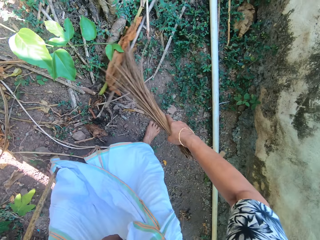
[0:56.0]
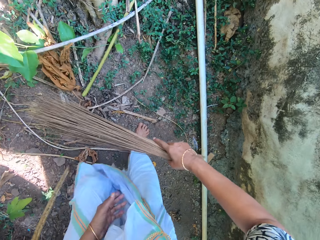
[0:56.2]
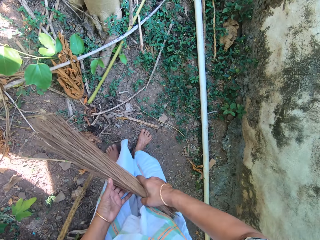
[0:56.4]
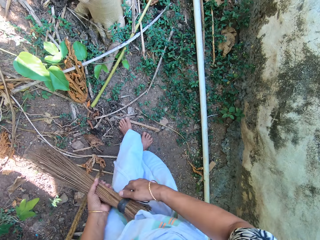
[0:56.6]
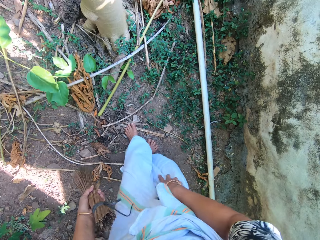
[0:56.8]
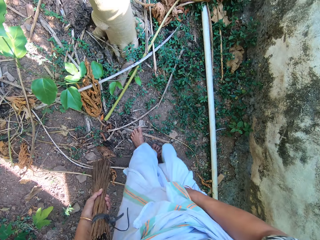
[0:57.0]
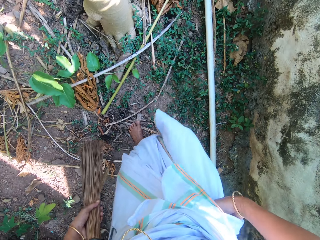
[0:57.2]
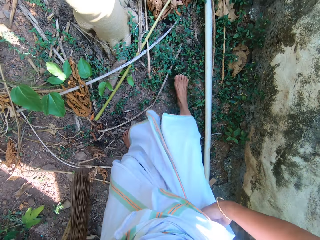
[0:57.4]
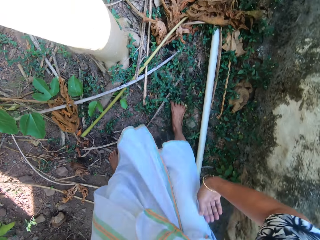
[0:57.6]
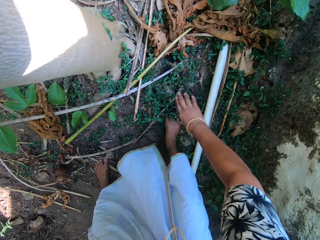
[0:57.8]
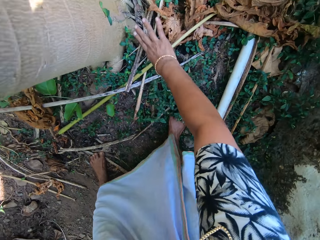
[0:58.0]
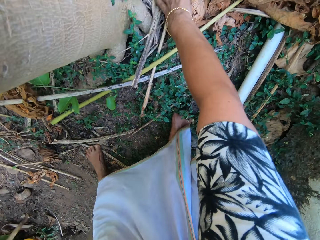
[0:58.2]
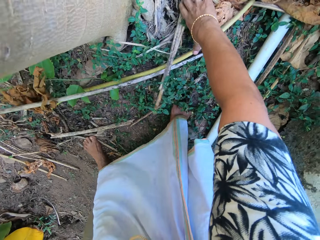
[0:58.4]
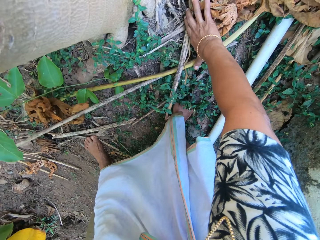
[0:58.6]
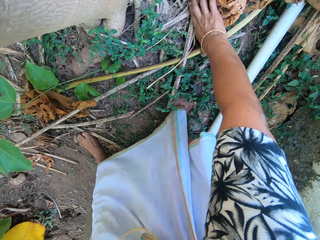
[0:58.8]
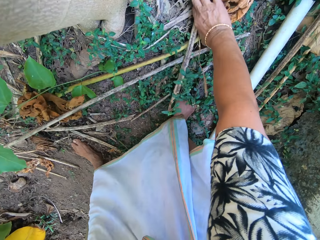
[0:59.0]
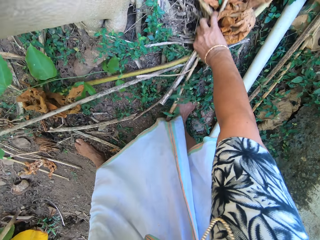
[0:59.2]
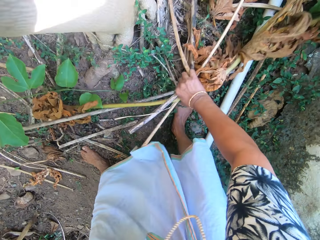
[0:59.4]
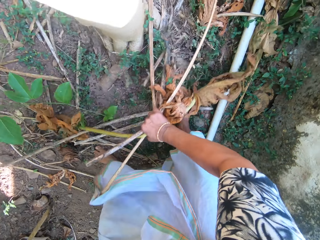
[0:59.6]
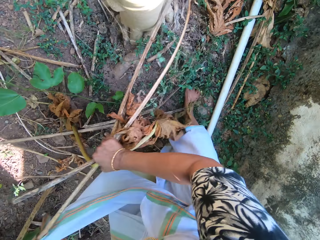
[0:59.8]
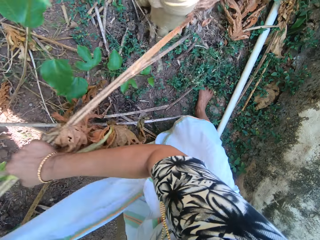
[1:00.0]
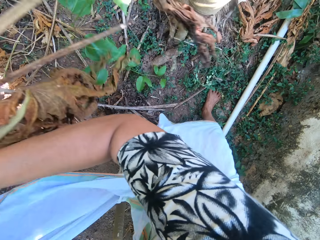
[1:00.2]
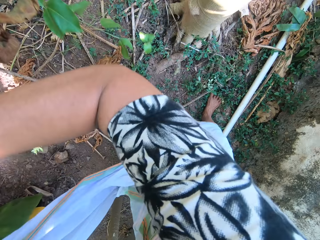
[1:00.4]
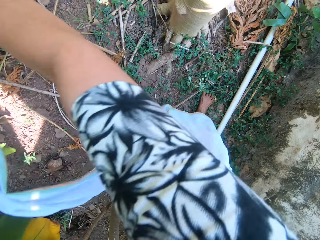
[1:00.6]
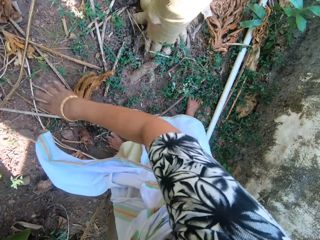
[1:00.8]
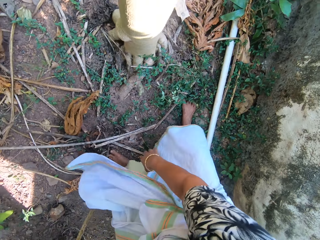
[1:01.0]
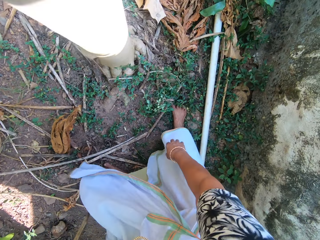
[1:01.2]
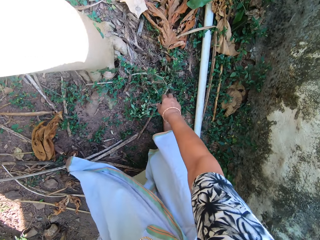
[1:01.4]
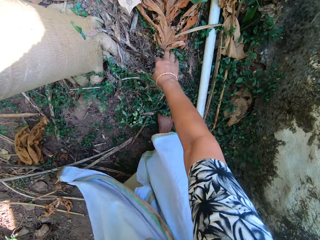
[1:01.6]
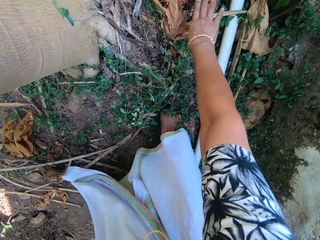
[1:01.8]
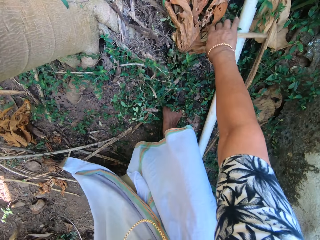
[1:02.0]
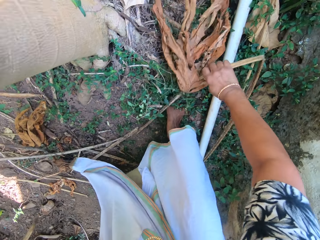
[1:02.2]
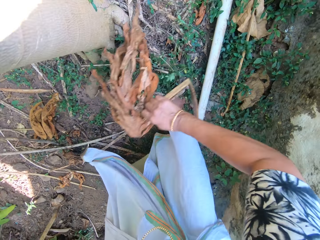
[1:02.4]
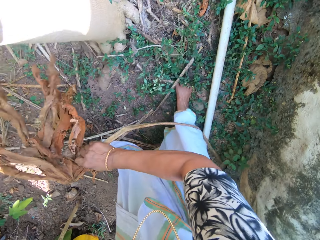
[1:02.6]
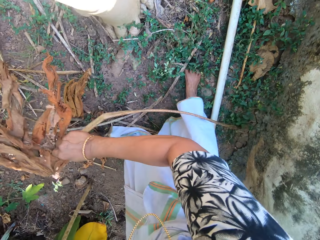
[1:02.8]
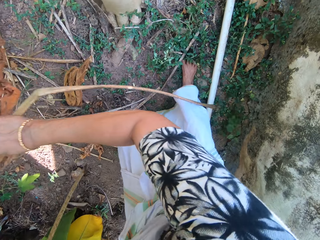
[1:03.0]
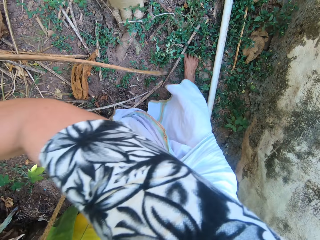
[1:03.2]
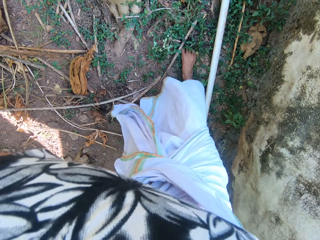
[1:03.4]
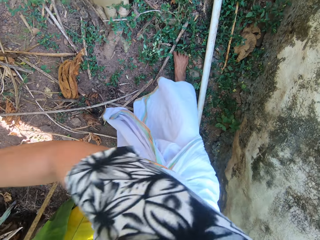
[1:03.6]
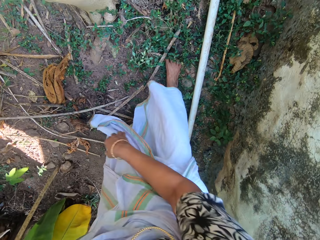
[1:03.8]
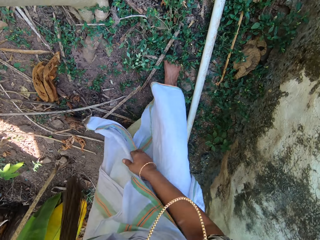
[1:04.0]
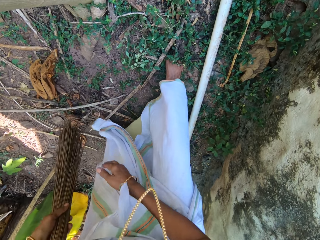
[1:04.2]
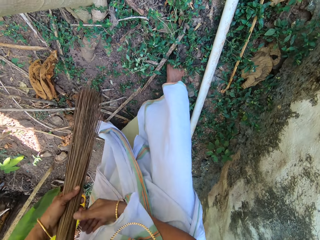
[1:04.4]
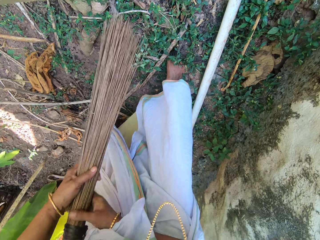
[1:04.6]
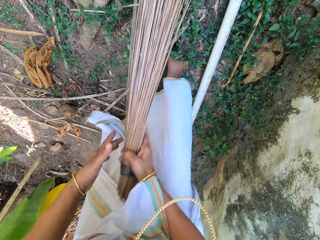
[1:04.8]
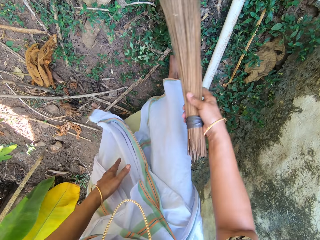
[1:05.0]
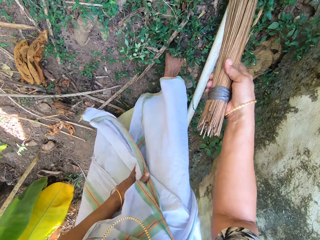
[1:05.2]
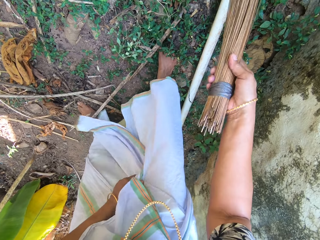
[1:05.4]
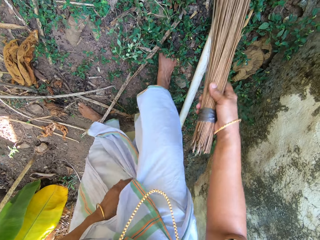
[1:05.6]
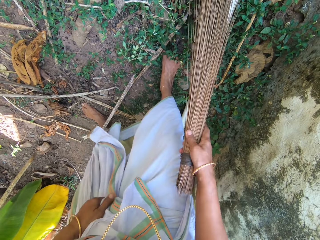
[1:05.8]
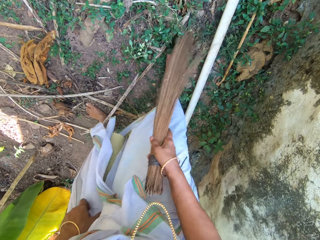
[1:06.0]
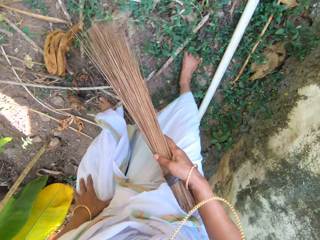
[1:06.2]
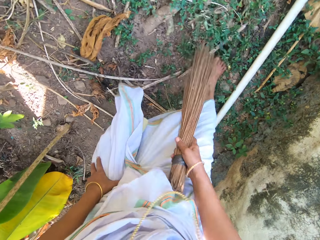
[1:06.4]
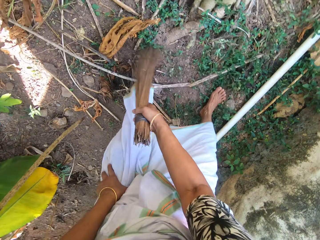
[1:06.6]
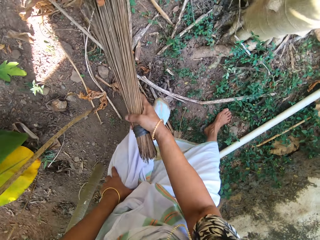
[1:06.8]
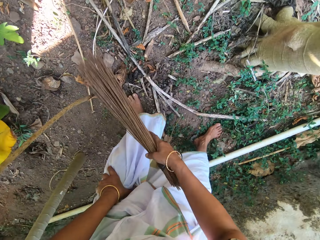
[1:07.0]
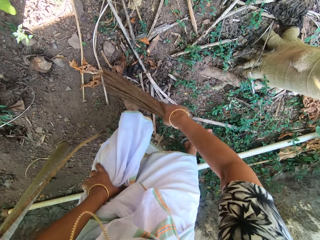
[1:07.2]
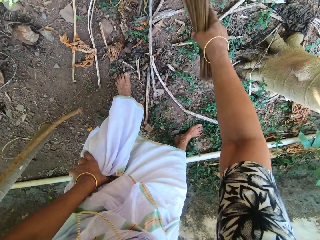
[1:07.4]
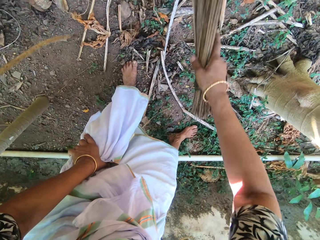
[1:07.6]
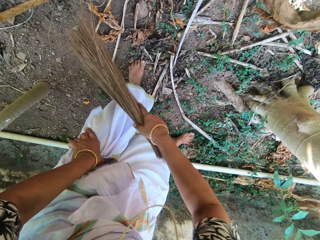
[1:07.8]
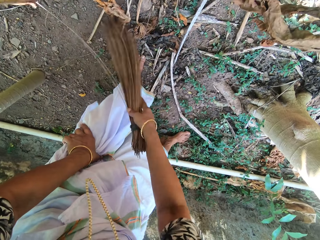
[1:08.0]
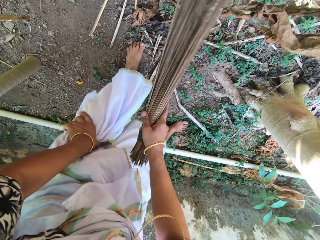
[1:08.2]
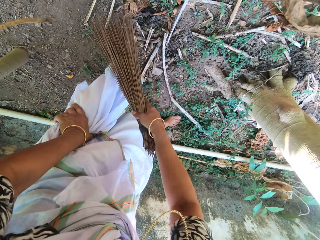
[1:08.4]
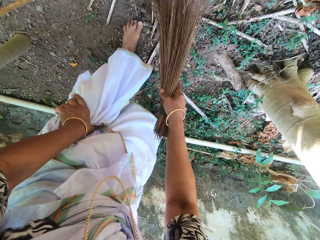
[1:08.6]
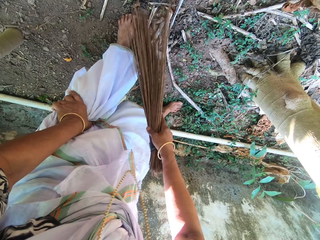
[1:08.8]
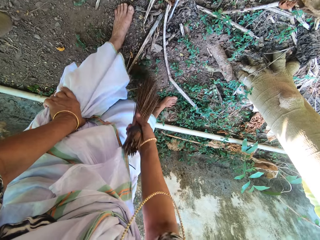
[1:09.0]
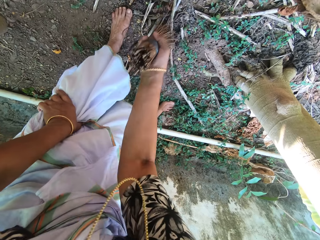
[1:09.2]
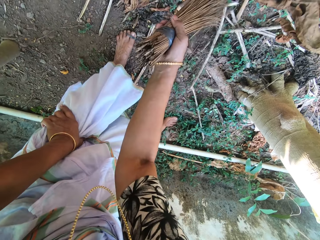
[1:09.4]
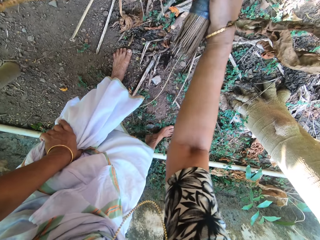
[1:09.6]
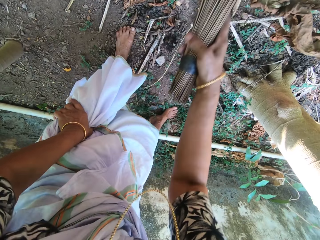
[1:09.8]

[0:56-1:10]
The camera wearer passes the broom from her right hand to her left hand. She picks dried pawpaw leaves from the ground with her right hand. She drops the dried pawpaw leaves on the ground with her right hand. She picks a dried pawpaw leaf from the ground with her right hand. She drops the dried pawpaw leaf on the ground with her right hand. She passes the broom from her left hand to her right hand. She sweeps dried leaves and sticks on the ground with the broom in her right hand.

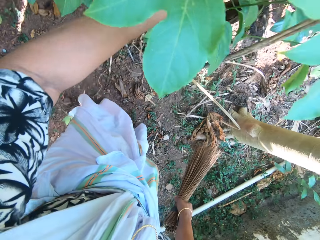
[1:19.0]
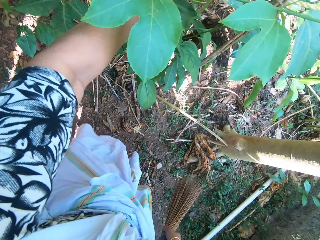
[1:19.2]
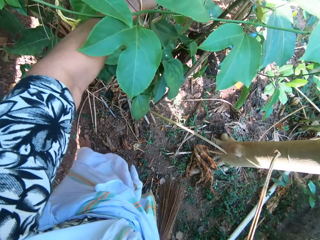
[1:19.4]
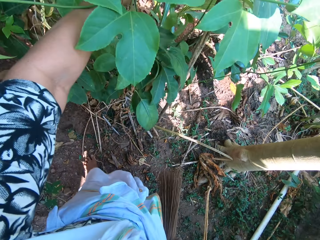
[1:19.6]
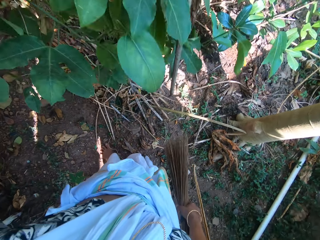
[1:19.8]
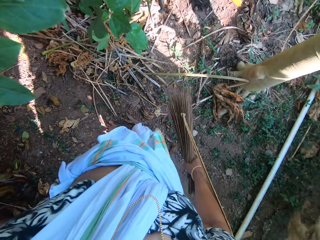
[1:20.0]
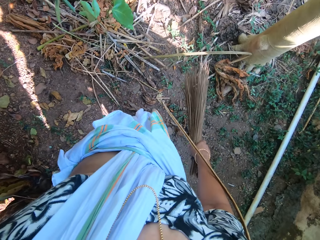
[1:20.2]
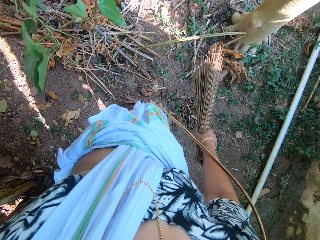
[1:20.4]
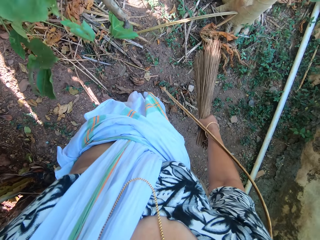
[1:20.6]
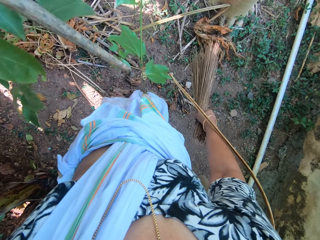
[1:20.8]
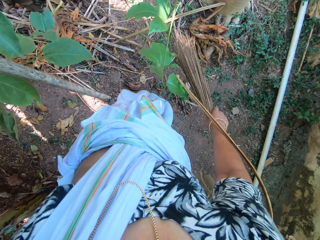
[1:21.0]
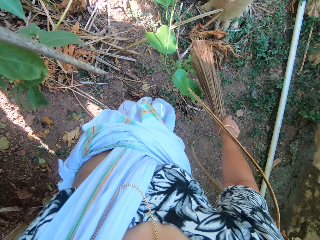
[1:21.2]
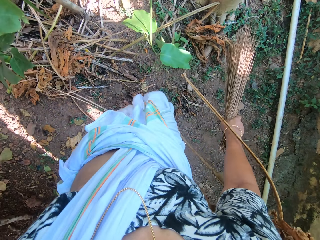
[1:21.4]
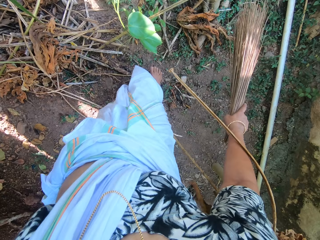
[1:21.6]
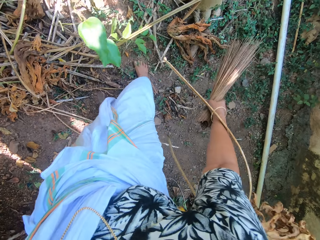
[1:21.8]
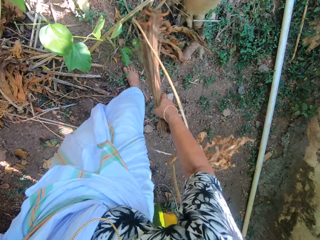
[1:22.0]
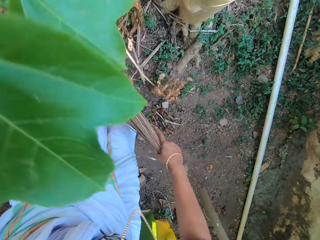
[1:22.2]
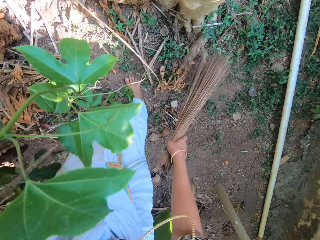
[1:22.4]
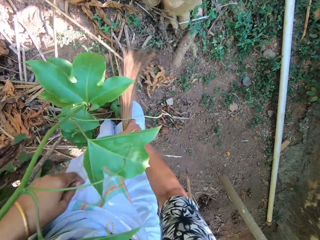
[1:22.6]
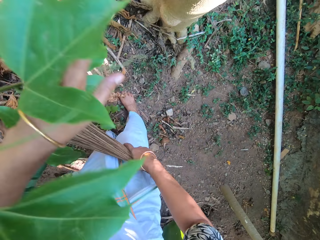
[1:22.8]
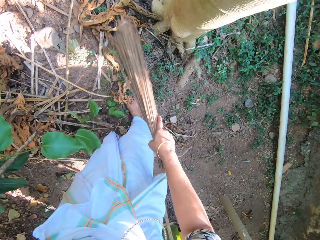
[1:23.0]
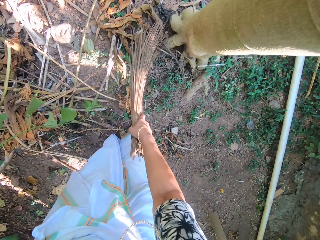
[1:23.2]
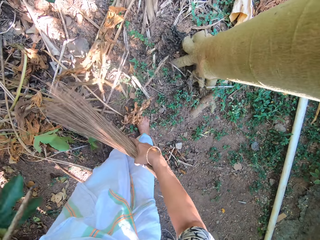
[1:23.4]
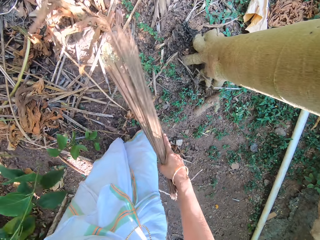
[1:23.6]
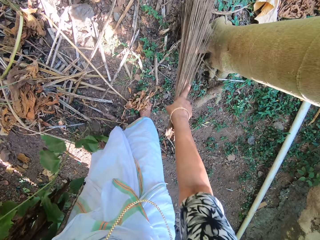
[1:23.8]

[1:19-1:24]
The camera wearer moves the leaves of a plant with her left hand. She sweeps dried leaves and sticks on the ground with the broom in her right hand. She moves the leaves of the plant with her left hand. She sweeps the dried leaves and sticks on the ground with the broom in her right hand.

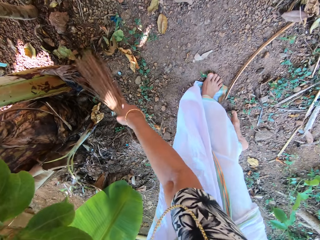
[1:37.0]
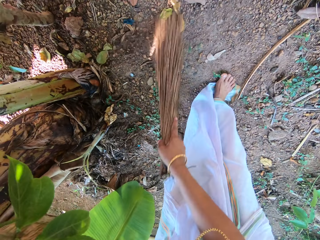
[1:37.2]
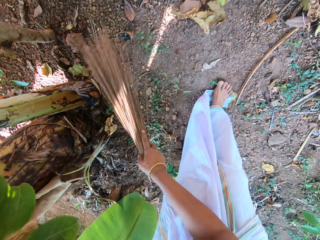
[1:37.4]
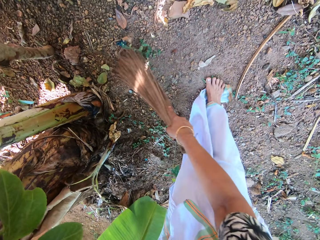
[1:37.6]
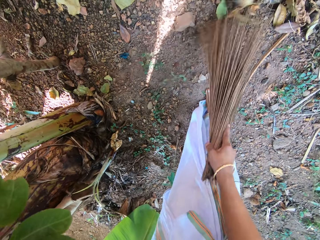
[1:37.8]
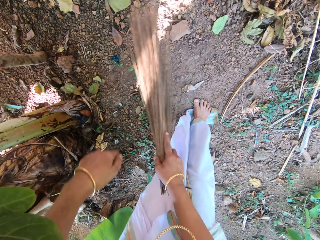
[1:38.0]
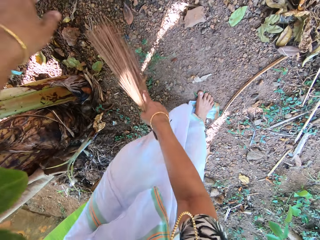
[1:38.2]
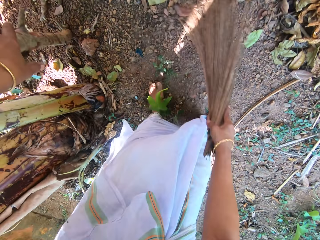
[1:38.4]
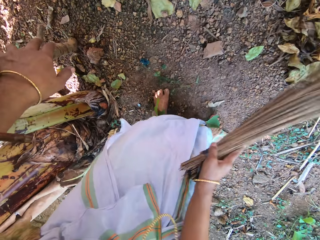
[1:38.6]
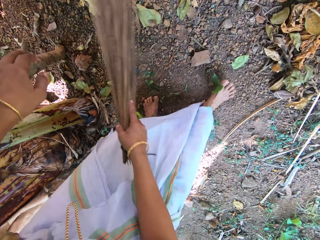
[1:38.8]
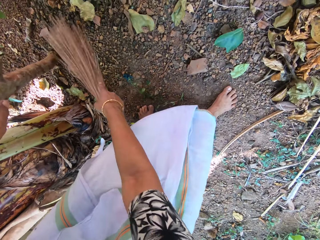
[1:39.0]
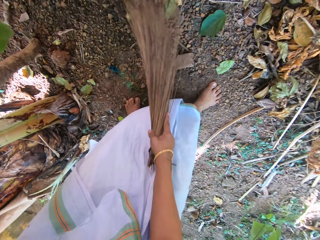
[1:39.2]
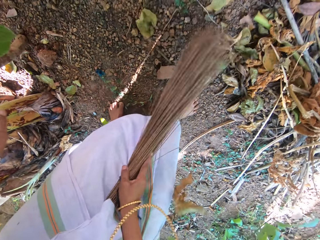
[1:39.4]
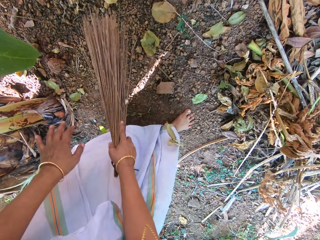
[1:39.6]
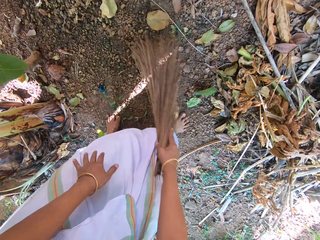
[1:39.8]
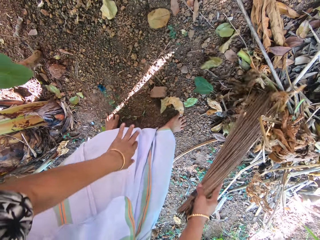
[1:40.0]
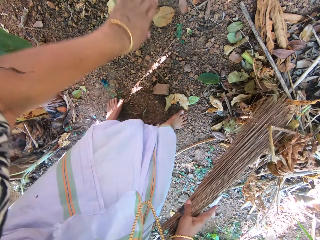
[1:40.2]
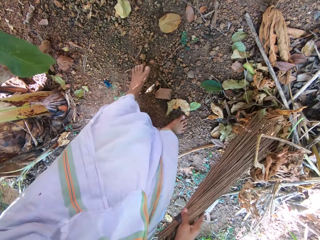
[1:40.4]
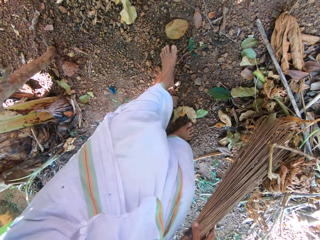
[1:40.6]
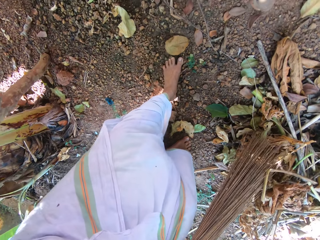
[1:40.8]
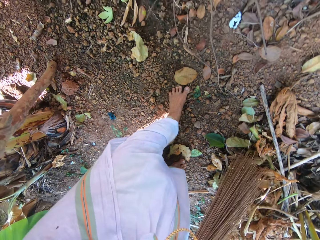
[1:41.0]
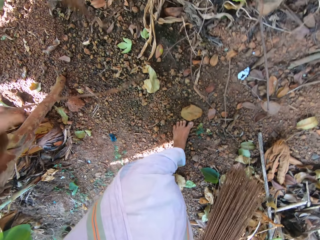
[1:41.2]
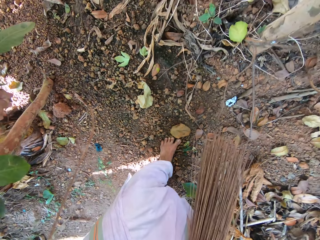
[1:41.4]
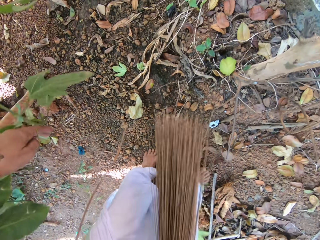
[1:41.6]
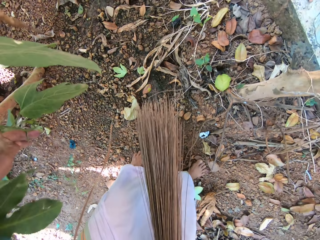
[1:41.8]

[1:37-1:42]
The camera wearer moves the leaves of a plant with her left hand. She sweeps dried leaves and sticks on the ground with the broom in her right hand. She moves the leaves of the plant with her left hand.
